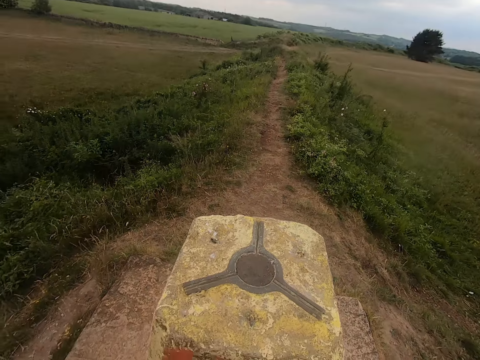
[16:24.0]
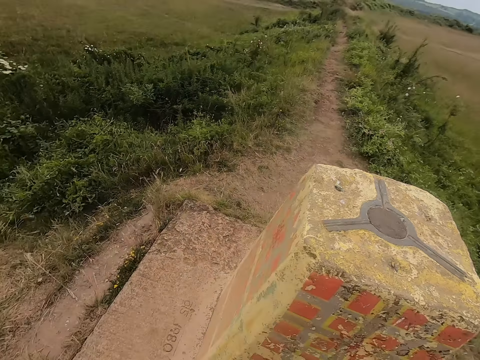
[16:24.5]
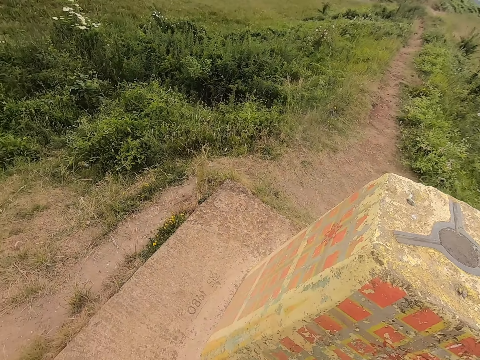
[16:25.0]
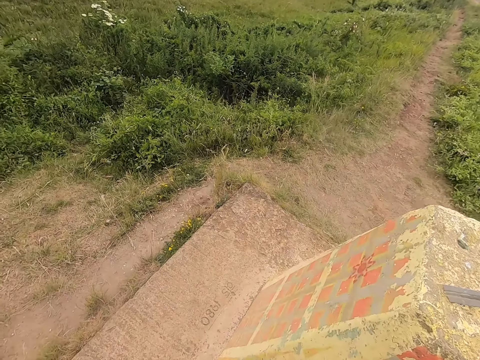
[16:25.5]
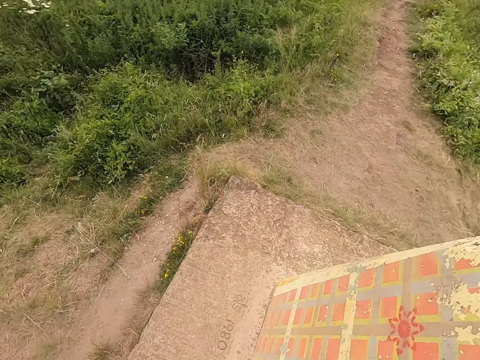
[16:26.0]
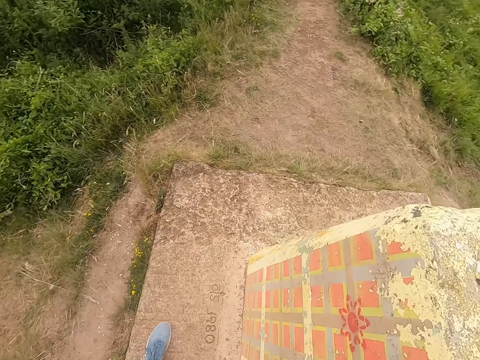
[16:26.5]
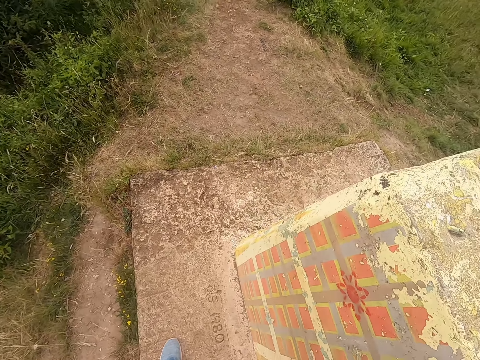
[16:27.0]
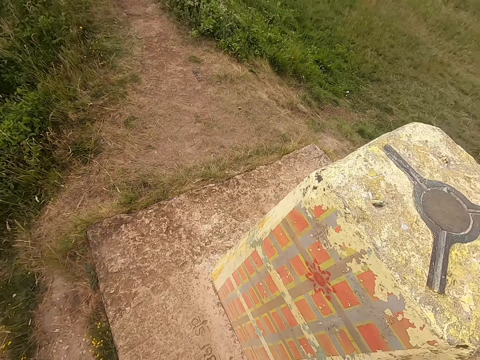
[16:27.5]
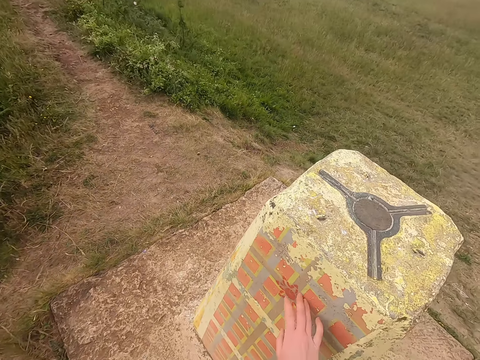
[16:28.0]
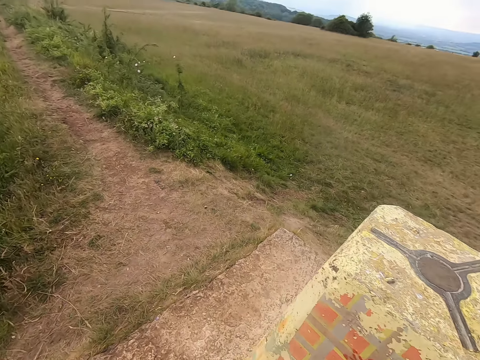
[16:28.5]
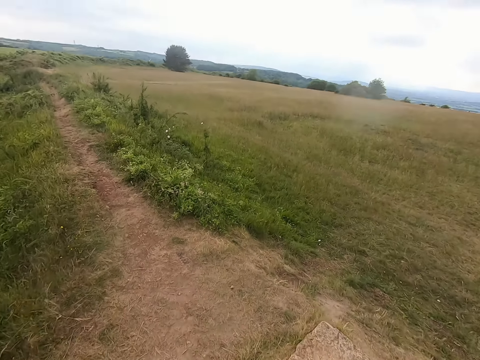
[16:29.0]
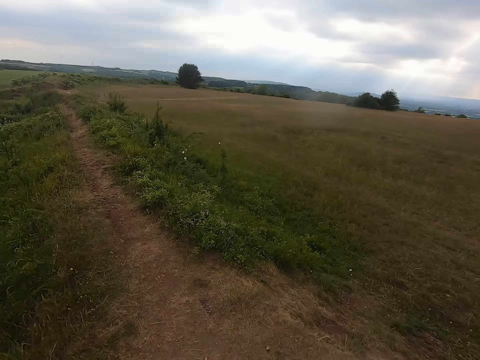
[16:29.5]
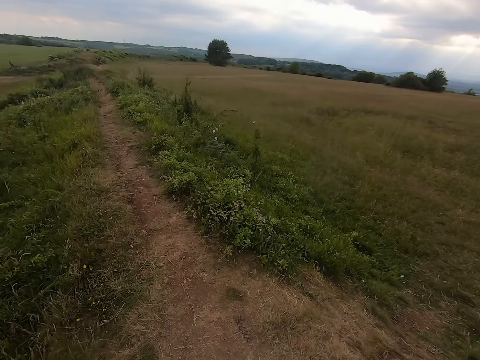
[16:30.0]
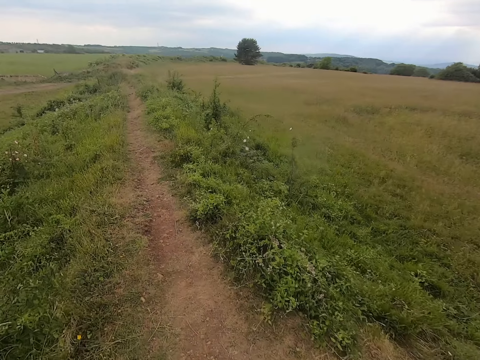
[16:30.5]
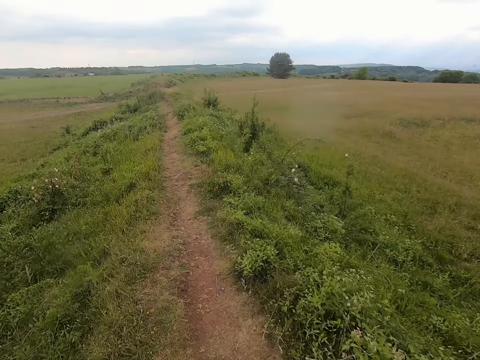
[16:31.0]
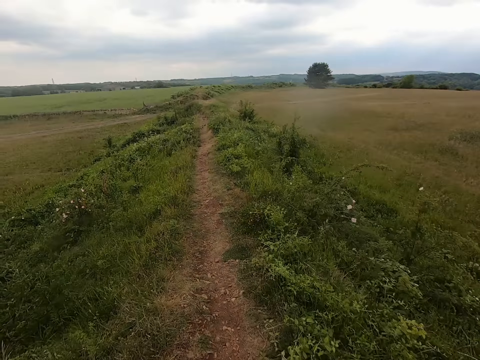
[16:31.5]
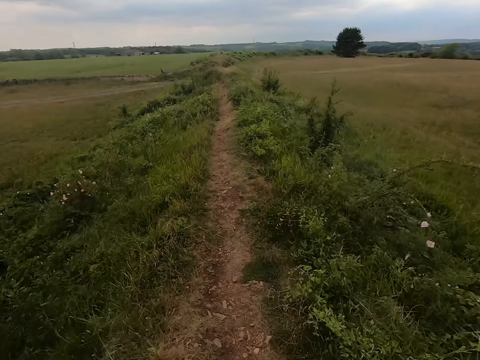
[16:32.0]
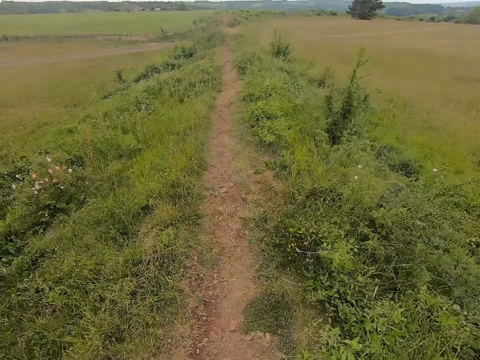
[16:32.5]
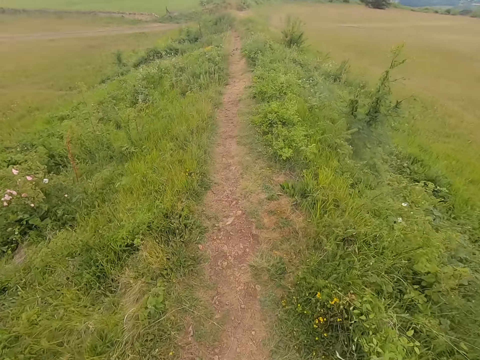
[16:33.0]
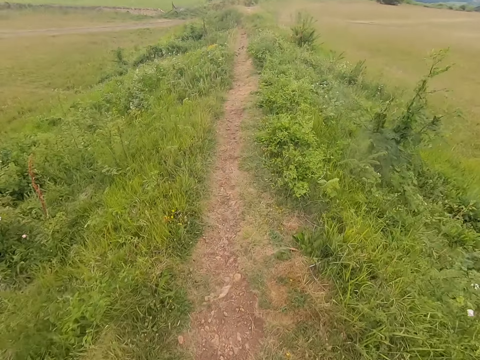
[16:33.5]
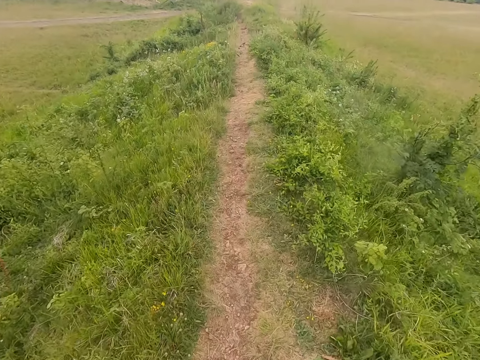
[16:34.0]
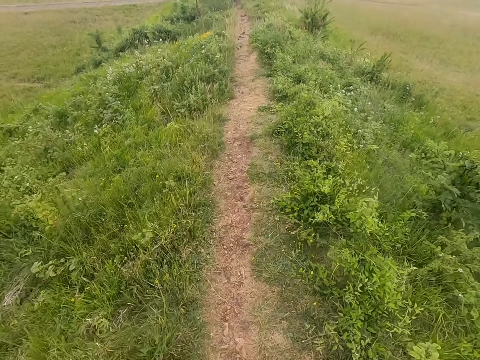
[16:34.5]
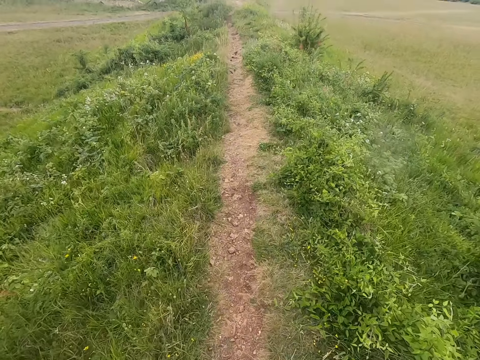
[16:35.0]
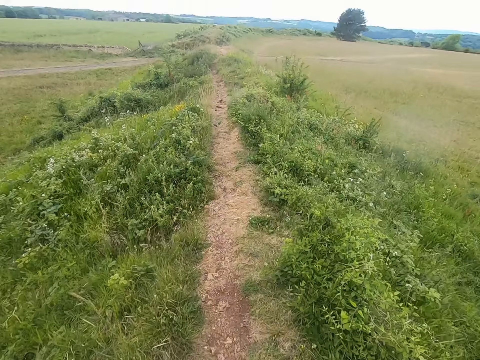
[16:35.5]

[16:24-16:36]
The camera wearer checks out the monument. They walk in the field.

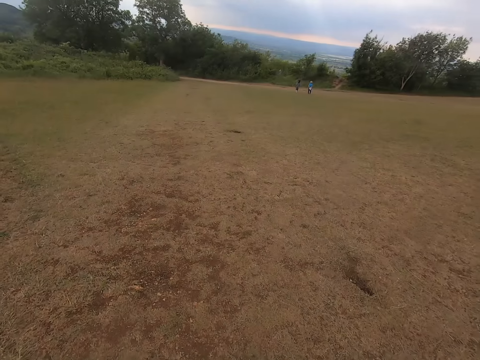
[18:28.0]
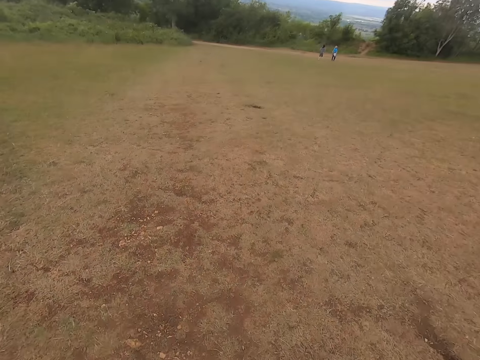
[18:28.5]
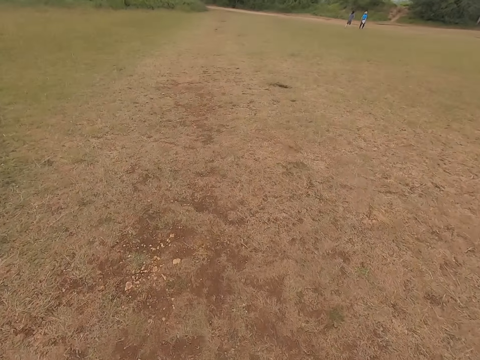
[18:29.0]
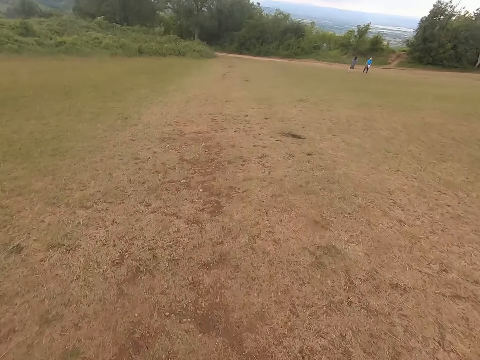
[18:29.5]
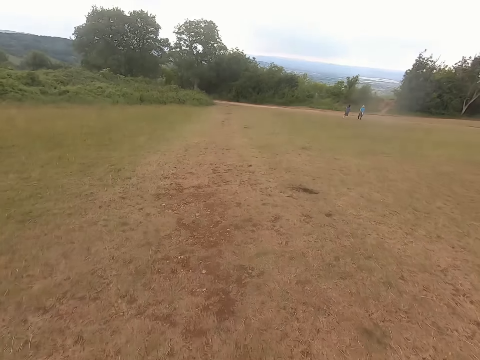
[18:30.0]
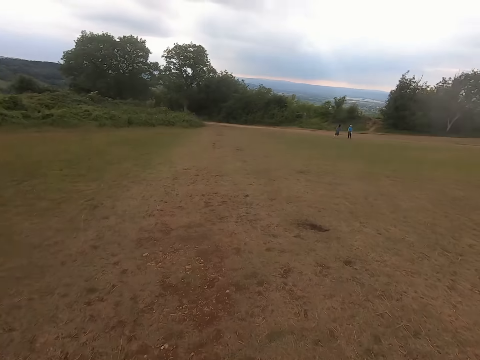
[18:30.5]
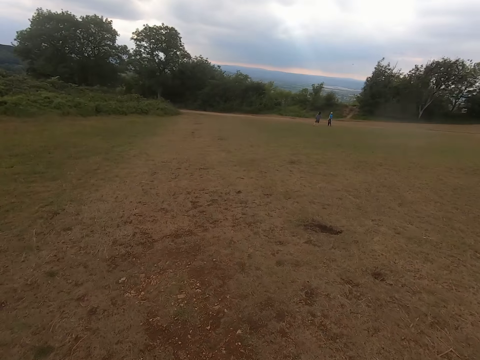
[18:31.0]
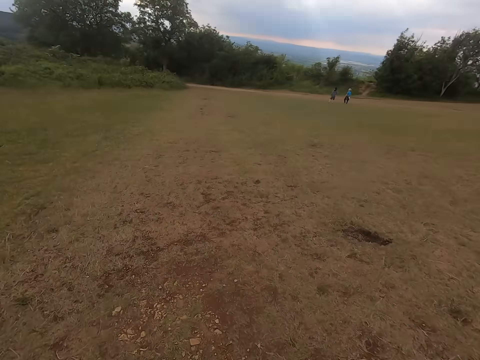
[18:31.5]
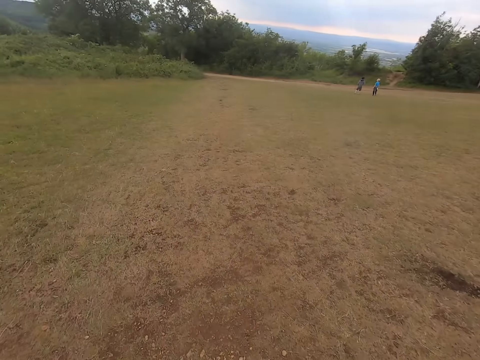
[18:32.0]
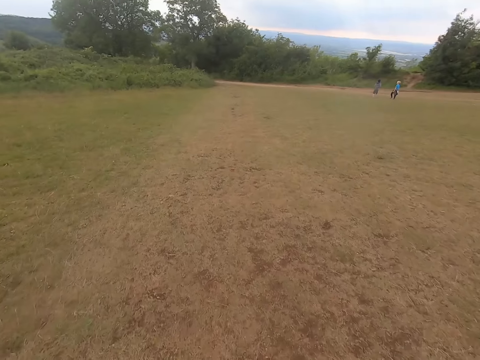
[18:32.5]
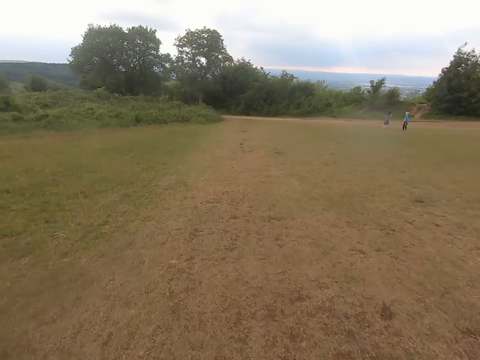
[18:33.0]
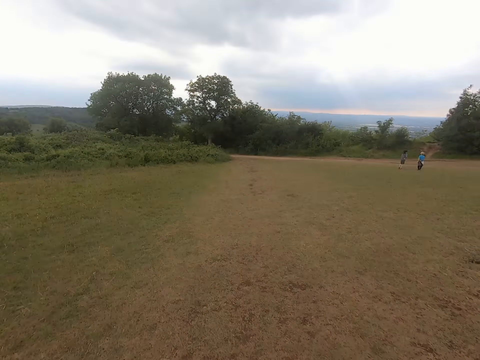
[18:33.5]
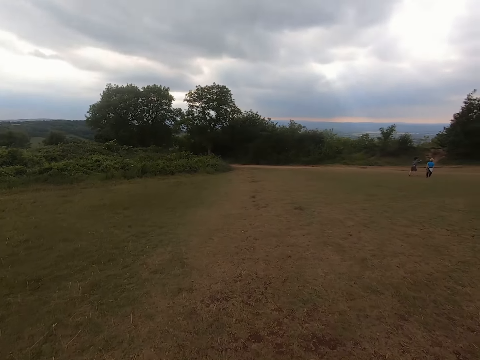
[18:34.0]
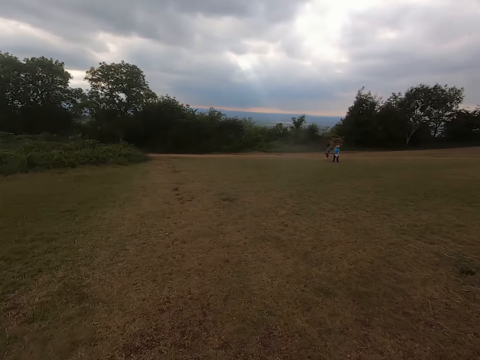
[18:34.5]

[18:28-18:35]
A lady walks around the fields. Another lady walks around the fields.

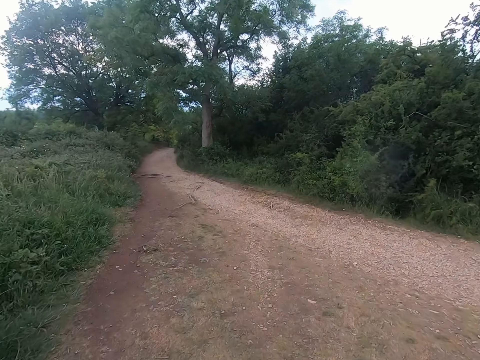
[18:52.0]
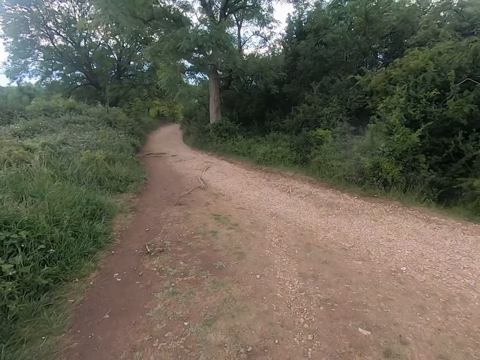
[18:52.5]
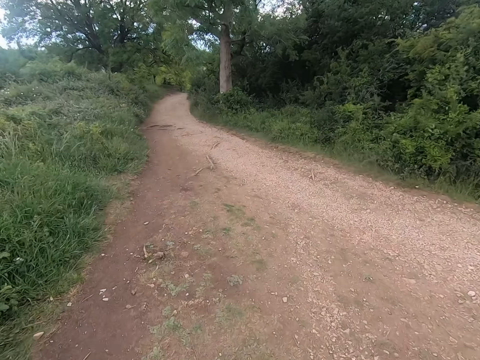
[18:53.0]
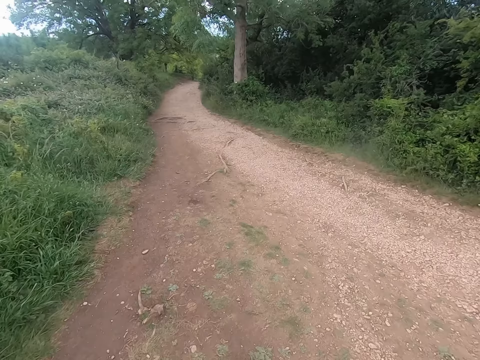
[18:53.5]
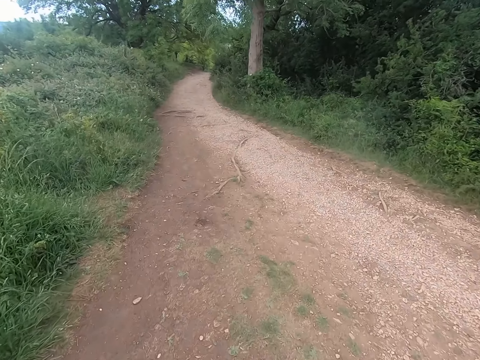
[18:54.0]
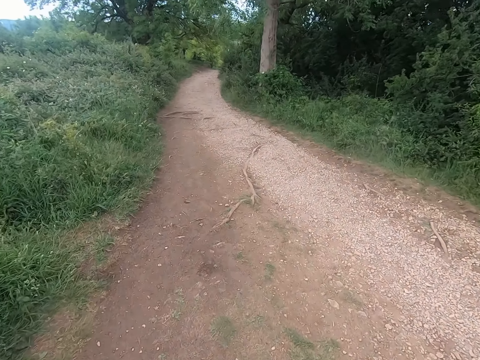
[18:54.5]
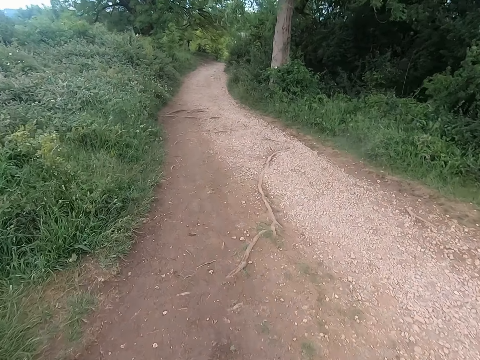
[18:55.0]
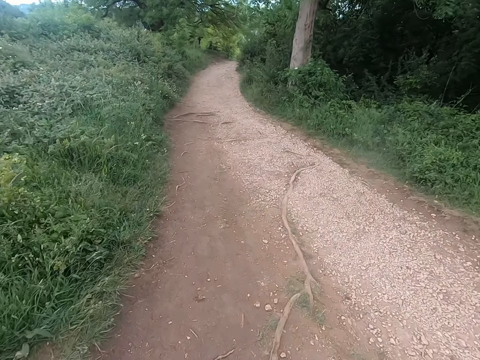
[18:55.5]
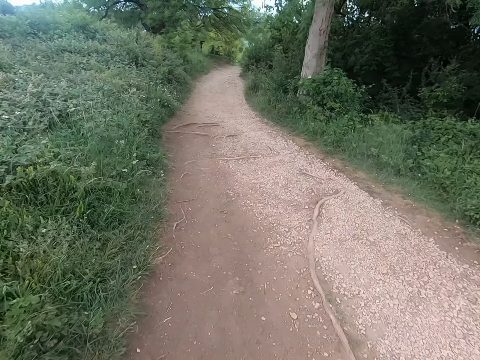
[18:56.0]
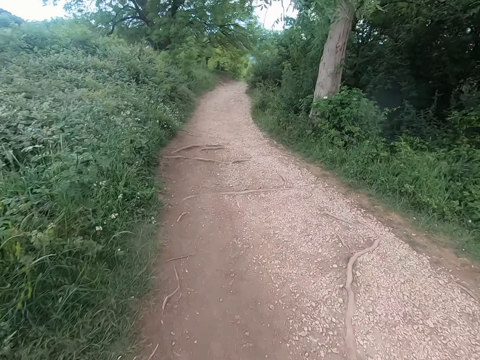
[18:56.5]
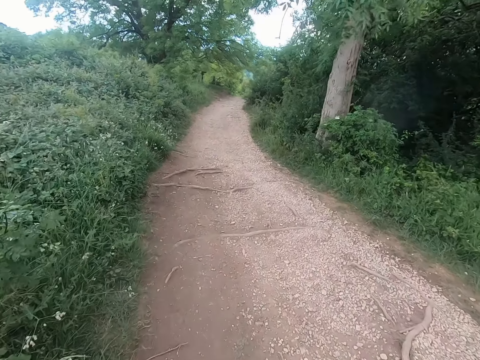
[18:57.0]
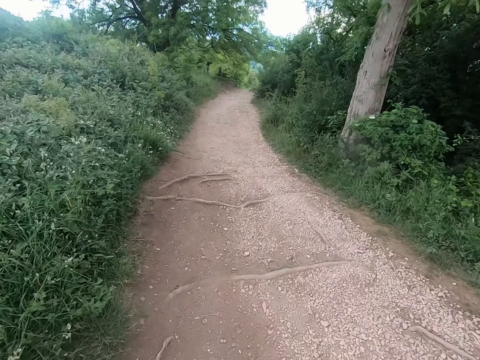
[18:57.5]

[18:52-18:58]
The camera wearer walks on the road.

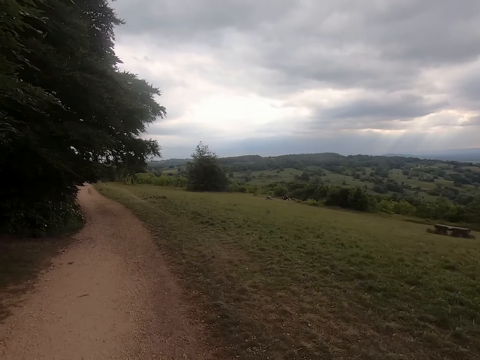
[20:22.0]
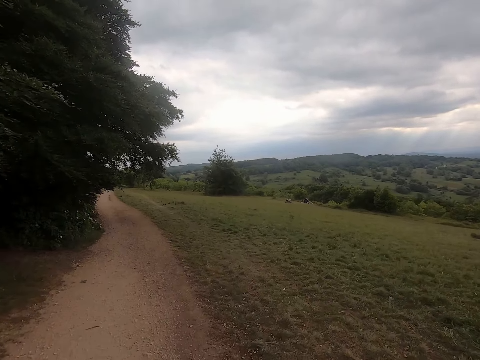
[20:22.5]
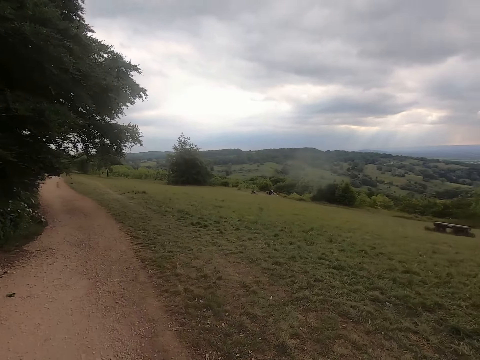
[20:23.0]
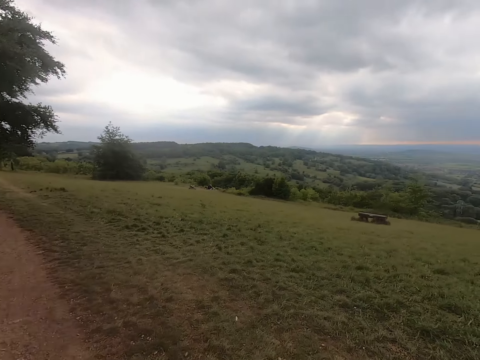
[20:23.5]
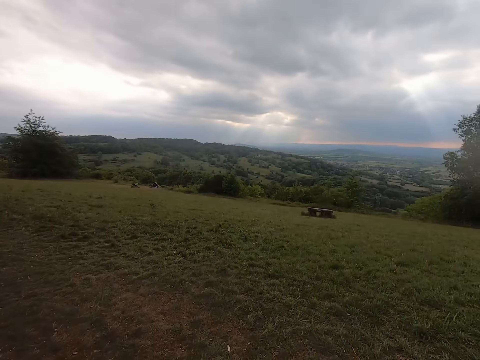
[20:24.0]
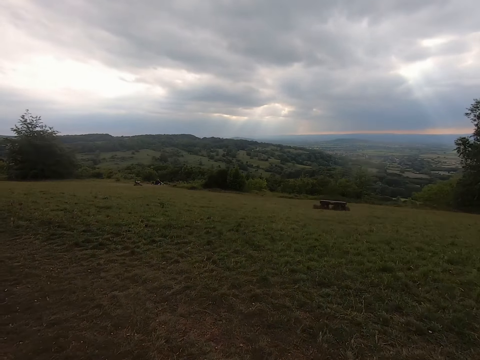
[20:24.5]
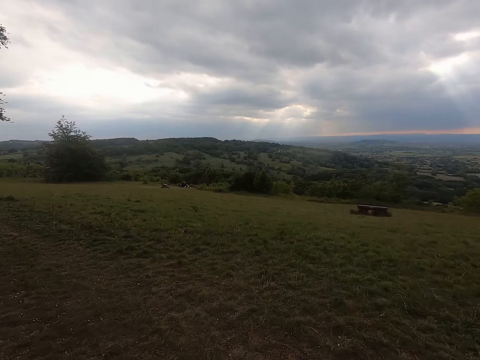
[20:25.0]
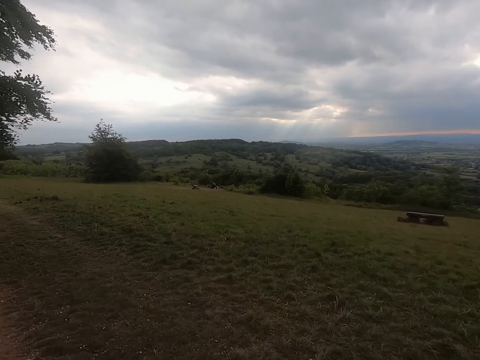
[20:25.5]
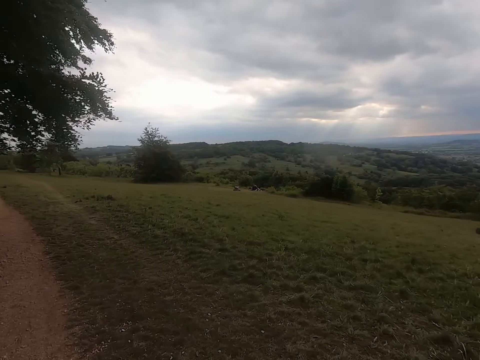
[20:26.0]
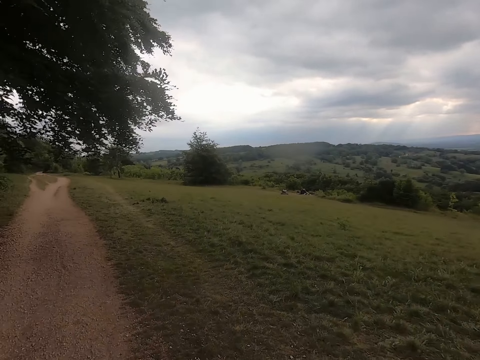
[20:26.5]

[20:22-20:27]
The camera wearer looks around the field.
